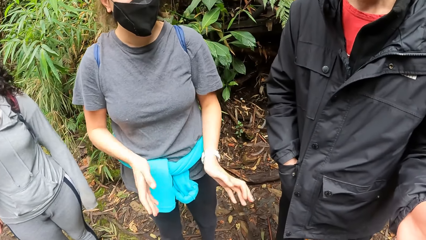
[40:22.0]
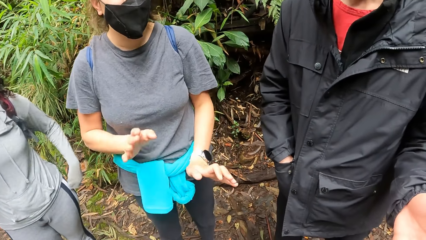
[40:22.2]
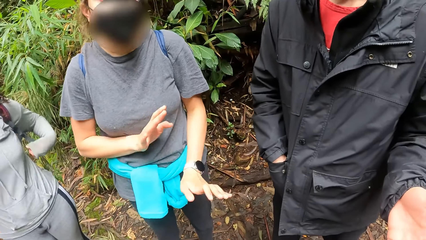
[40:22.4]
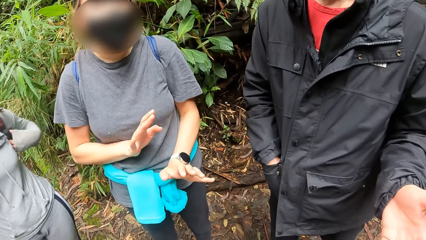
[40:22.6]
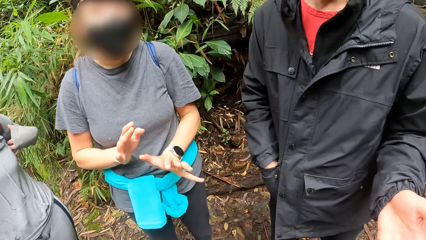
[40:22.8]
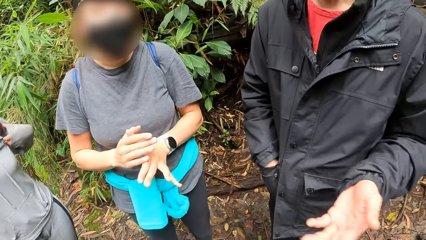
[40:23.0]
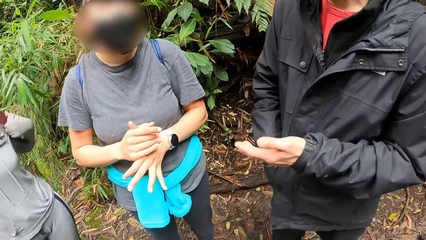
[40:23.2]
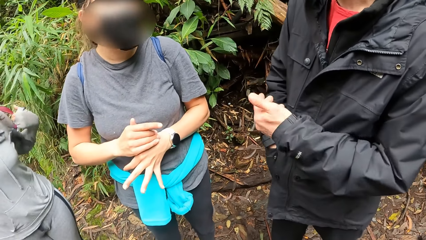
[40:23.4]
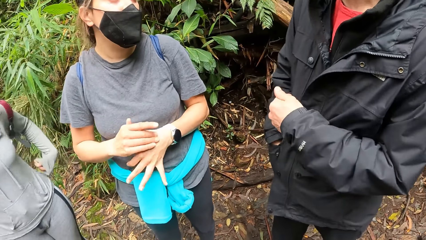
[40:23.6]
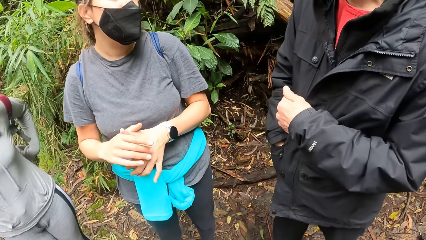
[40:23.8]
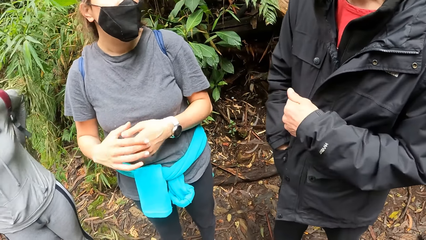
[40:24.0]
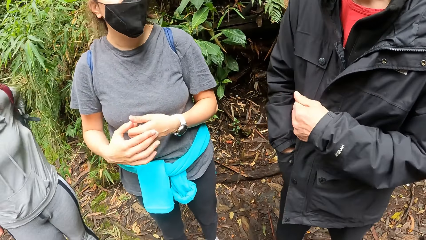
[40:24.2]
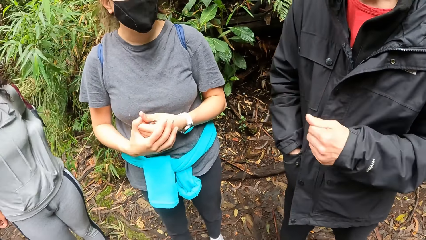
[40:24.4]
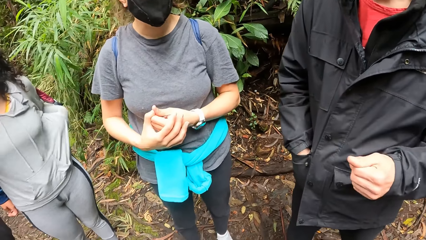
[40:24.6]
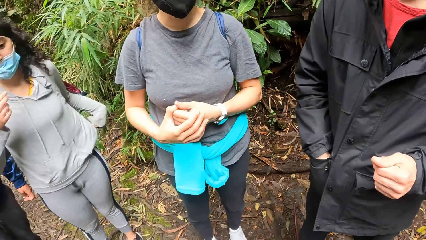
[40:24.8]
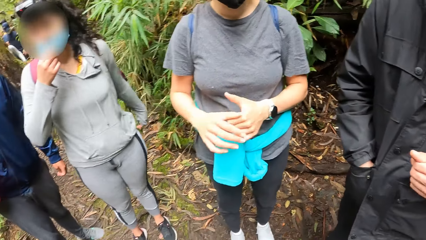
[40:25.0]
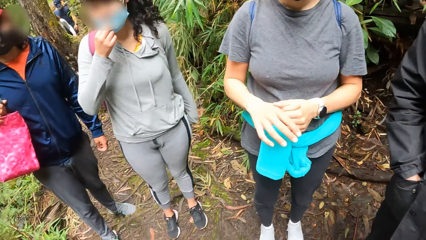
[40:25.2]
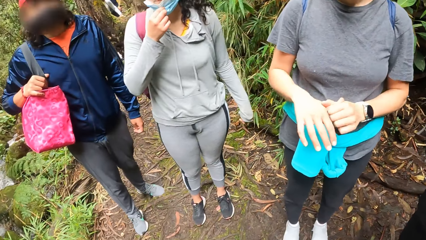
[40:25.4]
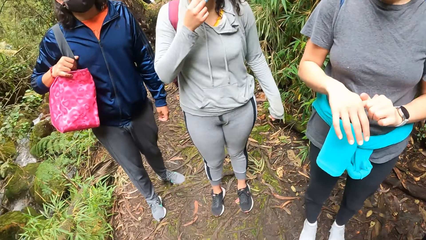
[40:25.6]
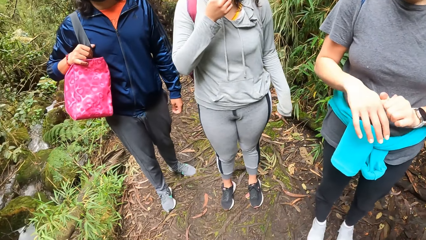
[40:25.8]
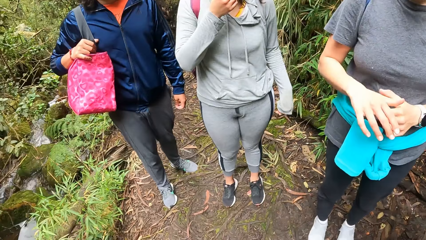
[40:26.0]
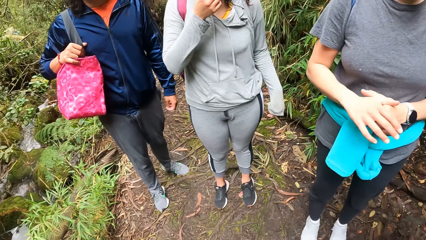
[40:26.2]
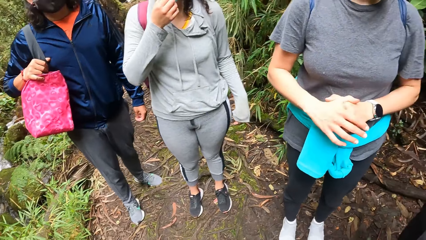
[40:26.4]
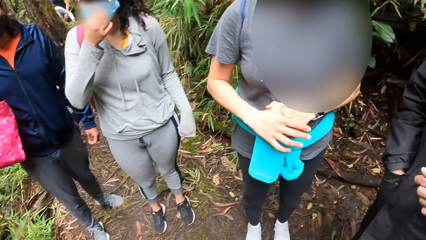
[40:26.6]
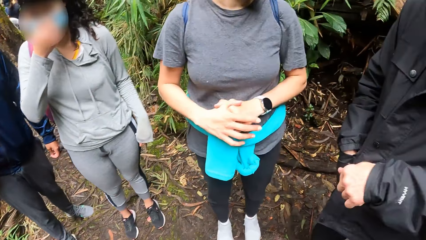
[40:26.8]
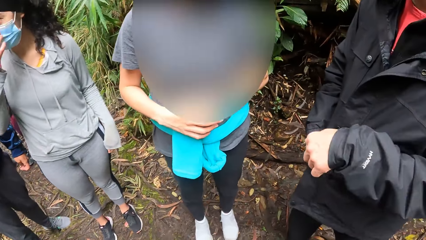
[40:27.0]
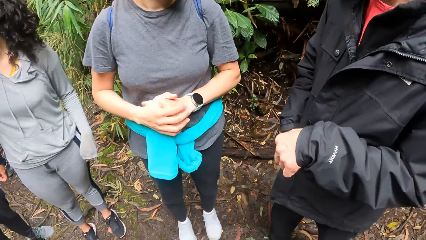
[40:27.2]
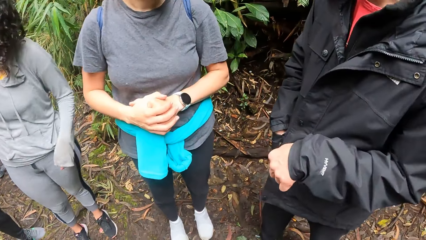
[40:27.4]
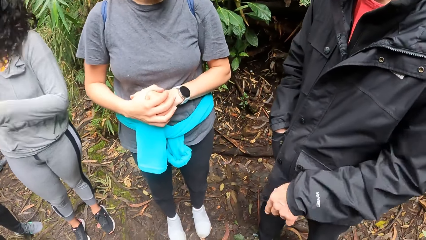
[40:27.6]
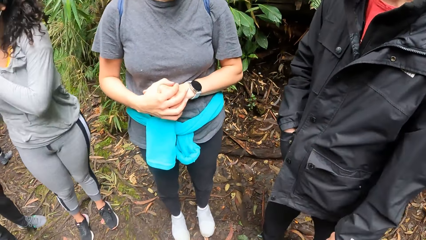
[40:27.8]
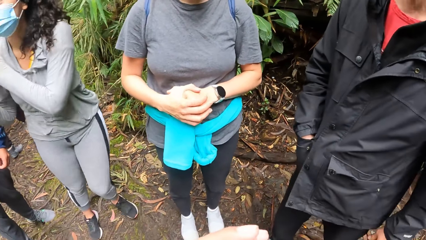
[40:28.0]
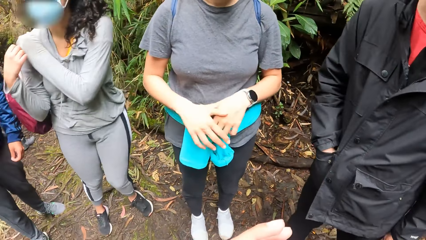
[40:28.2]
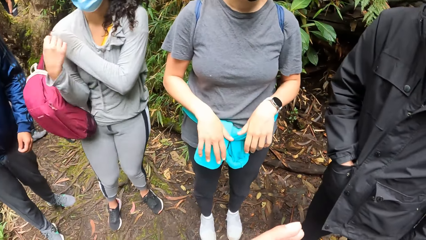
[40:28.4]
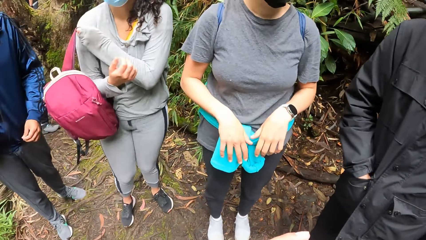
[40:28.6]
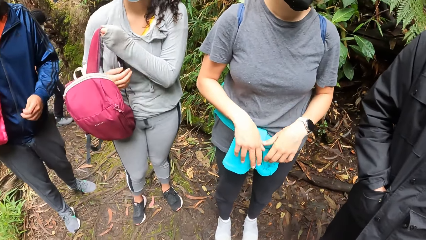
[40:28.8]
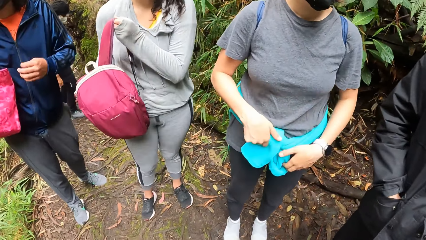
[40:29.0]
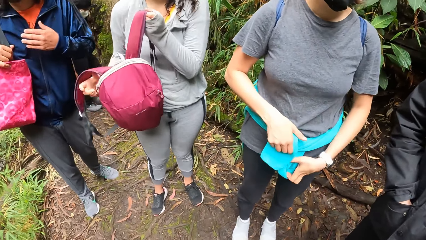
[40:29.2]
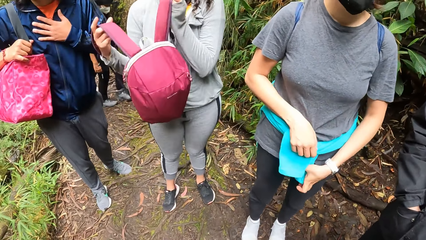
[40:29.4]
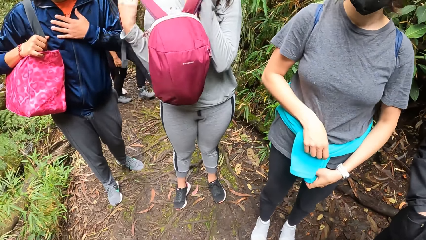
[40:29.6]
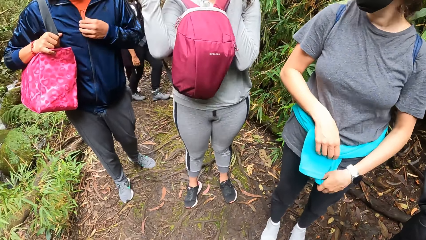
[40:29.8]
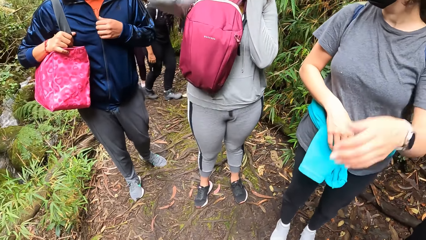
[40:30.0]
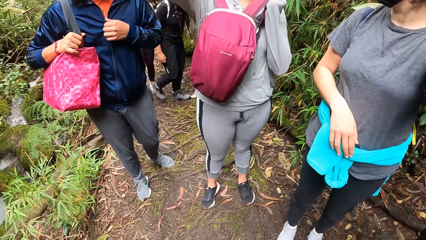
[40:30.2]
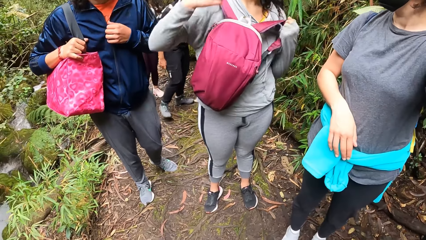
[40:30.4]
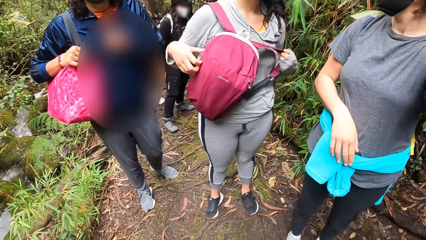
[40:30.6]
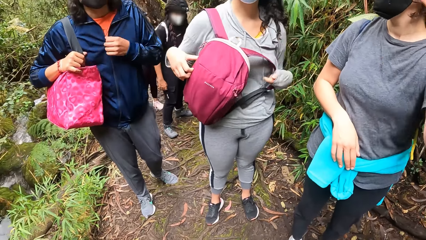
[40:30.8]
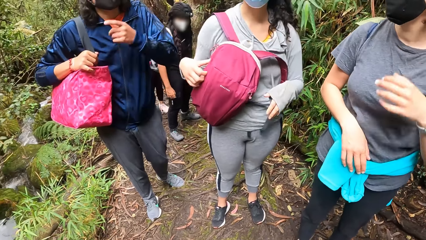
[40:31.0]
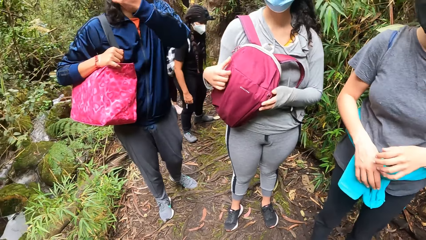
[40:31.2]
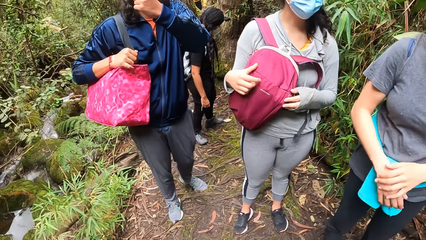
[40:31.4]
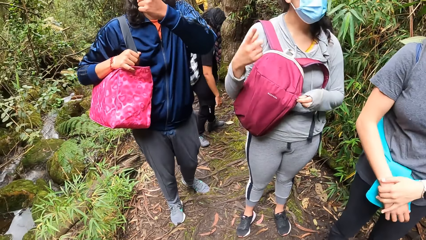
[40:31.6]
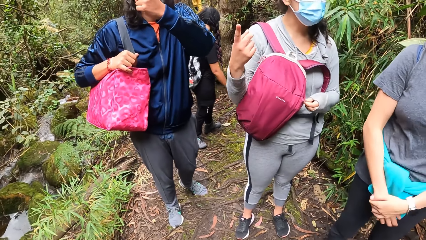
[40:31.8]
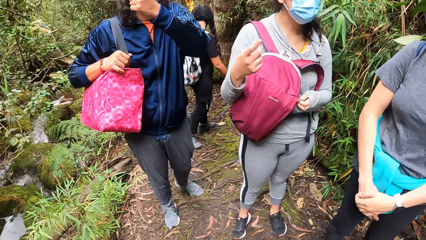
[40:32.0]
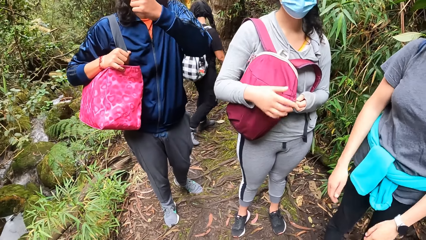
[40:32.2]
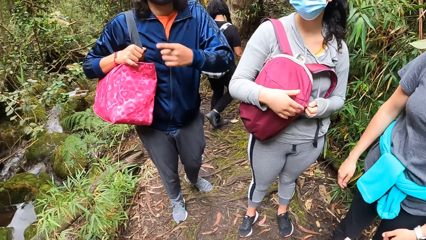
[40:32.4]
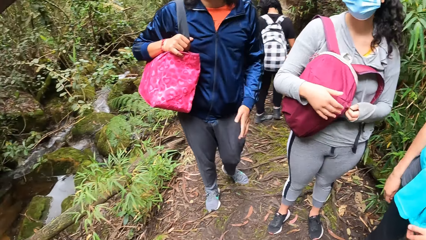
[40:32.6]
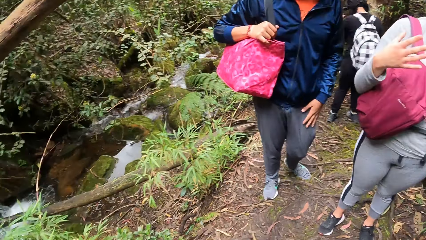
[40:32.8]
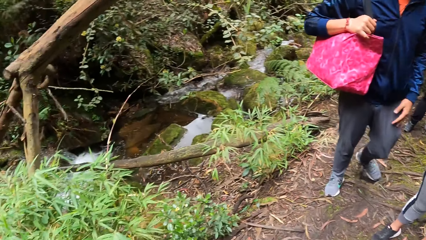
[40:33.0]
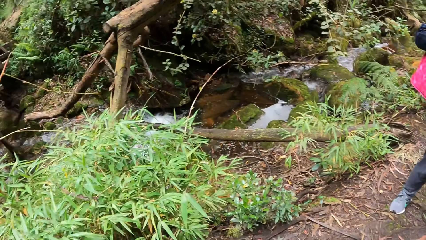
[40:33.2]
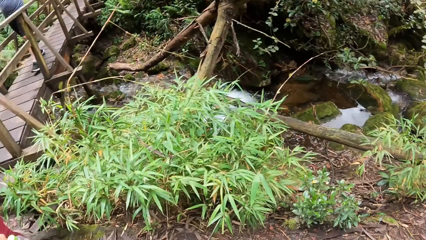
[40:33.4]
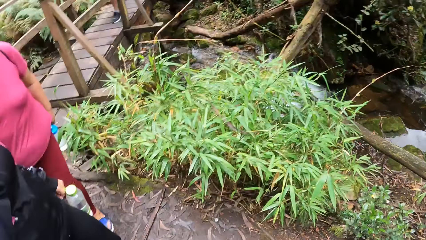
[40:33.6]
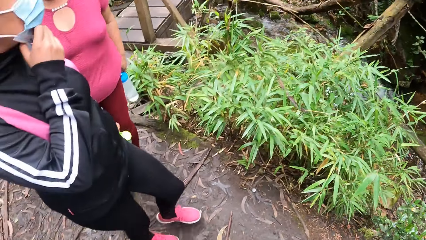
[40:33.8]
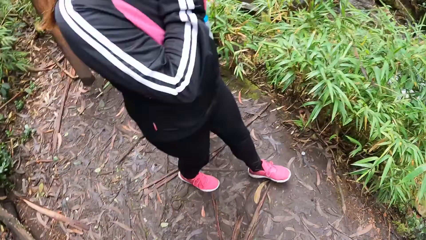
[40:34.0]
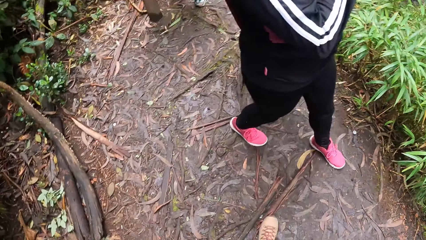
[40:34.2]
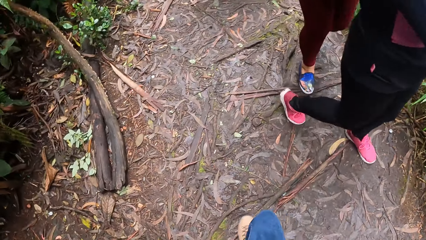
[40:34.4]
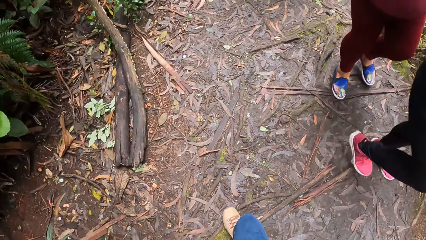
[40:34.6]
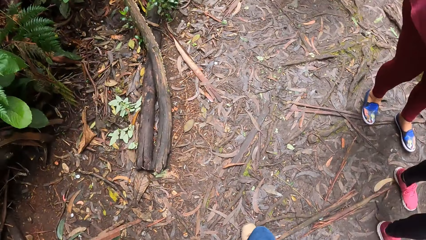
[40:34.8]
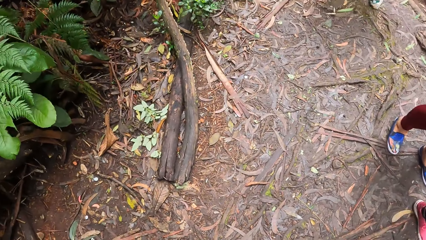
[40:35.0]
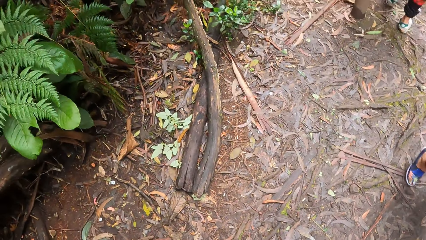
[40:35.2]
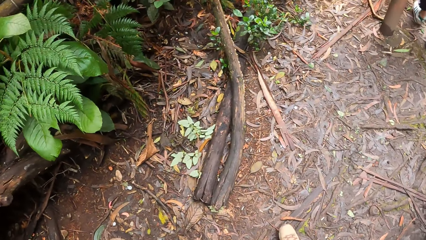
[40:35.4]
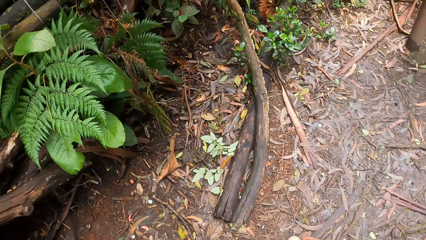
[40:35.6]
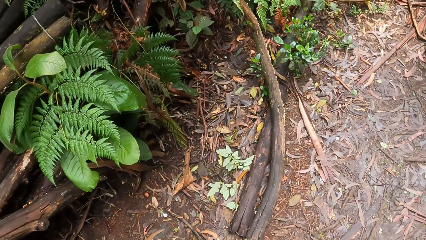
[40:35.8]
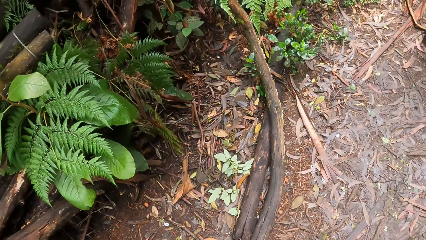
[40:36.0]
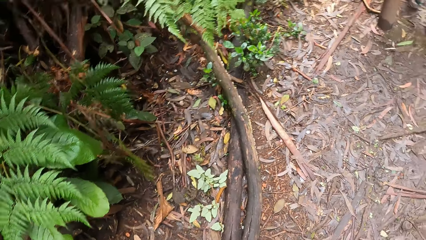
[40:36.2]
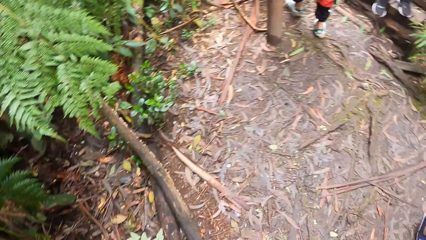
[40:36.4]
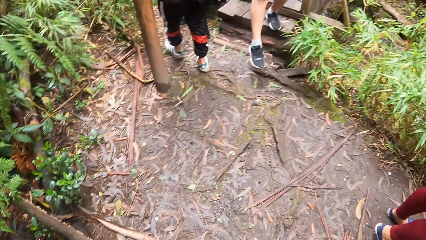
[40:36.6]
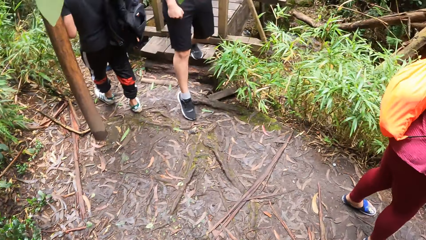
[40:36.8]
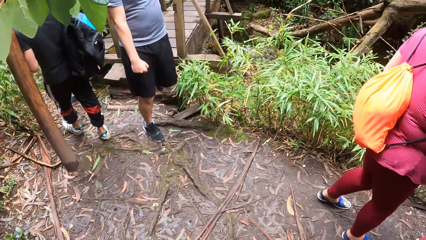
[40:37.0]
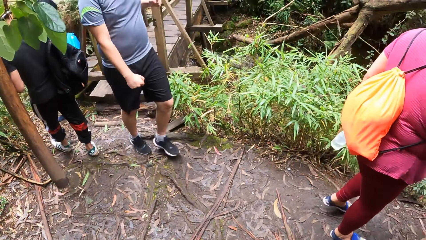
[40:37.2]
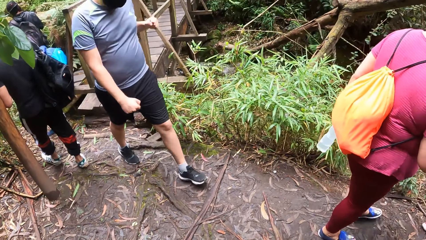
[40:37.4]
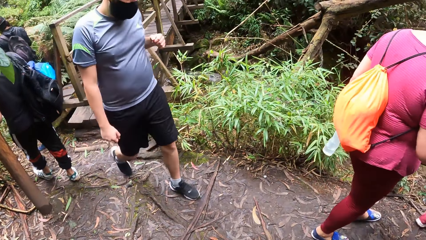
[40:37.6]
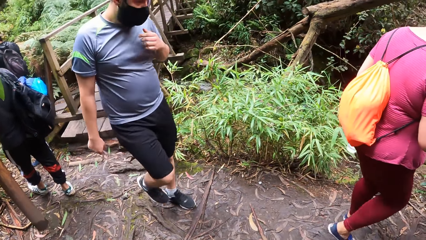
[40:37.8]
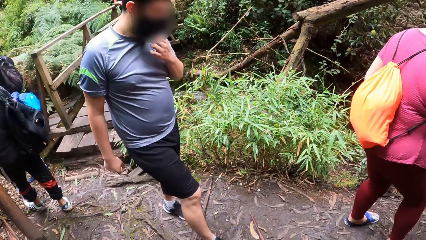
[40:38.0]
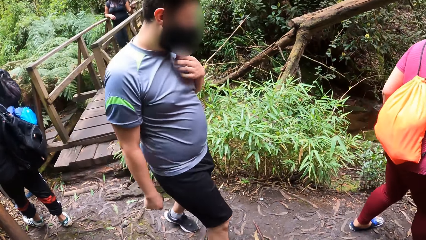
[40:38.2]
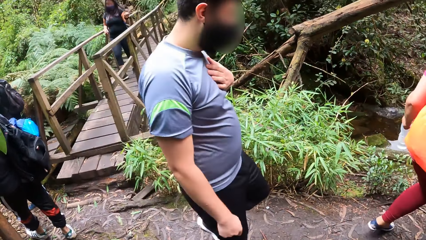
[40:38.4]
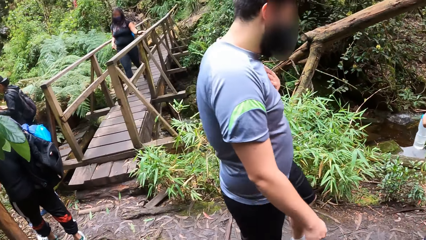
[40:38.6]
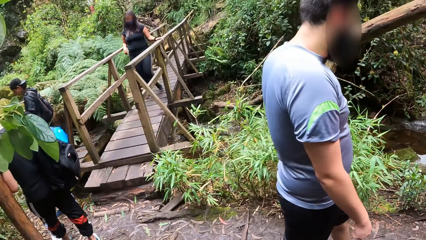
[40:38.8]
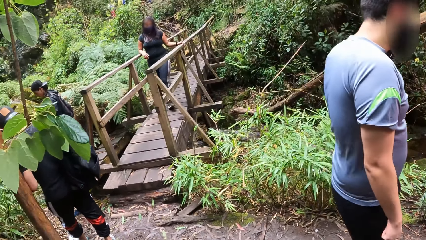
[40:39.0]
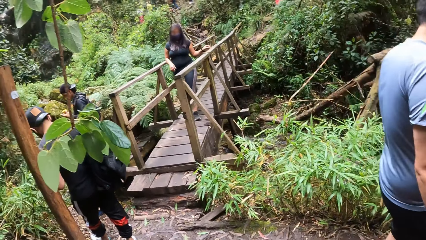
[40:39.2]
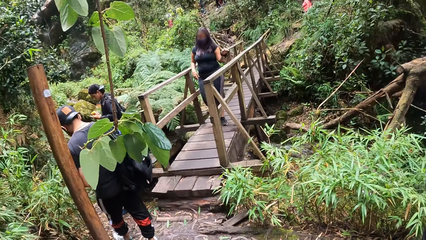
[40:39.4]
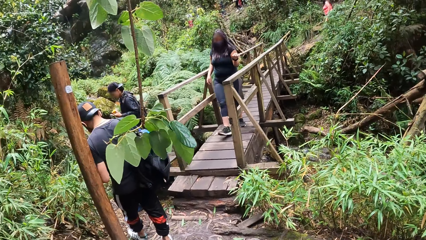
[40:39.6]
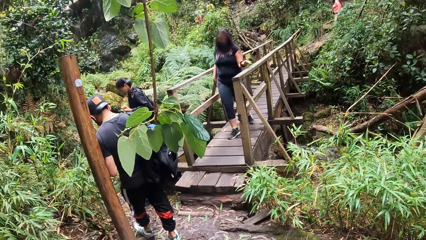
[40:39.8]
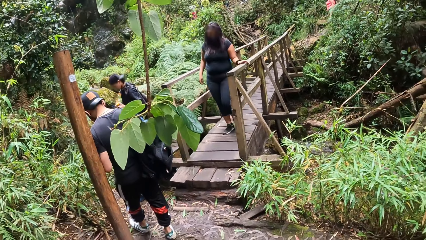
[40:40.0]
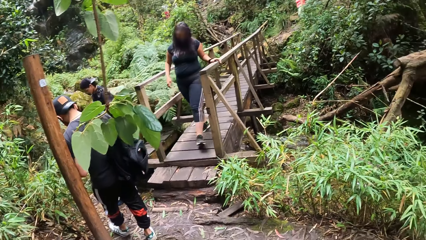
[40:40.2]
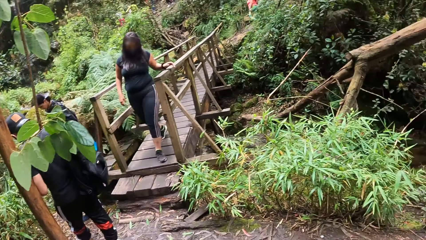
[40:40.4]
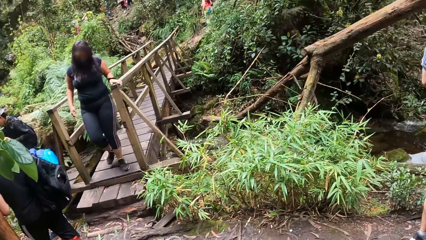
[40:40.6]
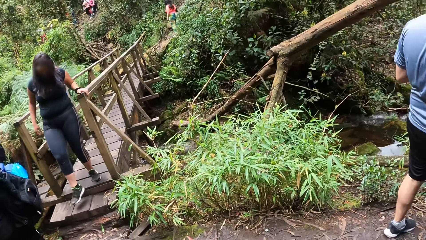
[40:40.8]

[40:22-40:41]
A man gestures at the camera wearer. A woman removes a backpack from her shoulder. The woman fits the backpack on her shoulder. The woman wears the backpack to her chest. The woman gestures at the camera wearer and holds the backpack with both hands. The camera wearer looks around the stream. Another man walks past a bridge.
